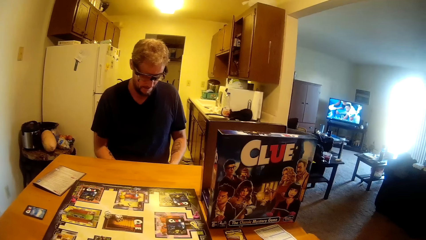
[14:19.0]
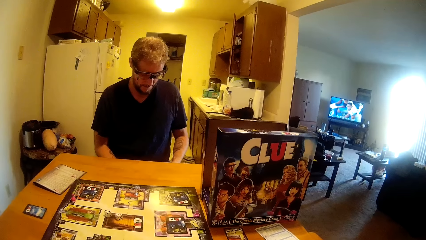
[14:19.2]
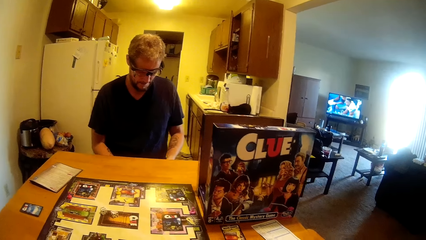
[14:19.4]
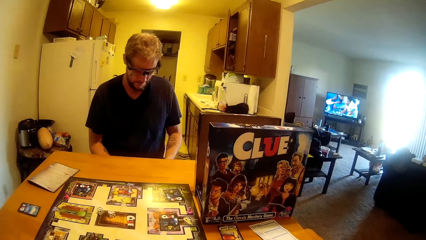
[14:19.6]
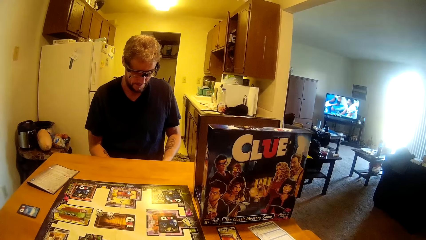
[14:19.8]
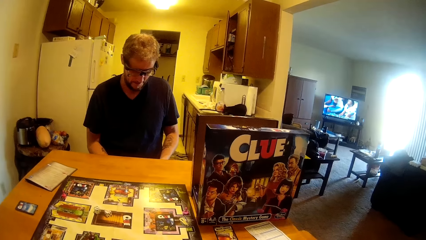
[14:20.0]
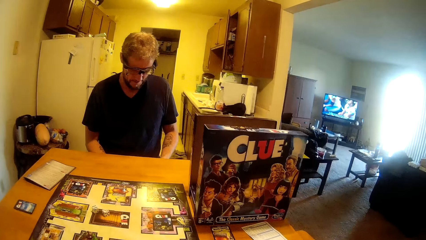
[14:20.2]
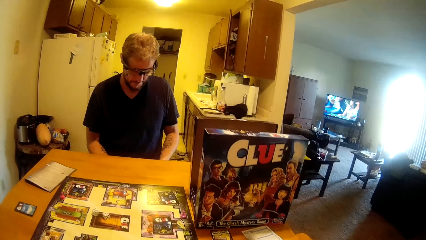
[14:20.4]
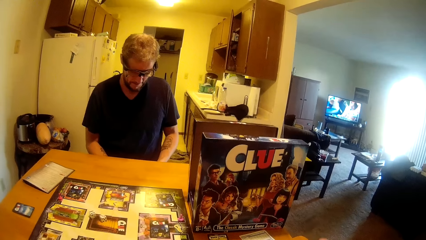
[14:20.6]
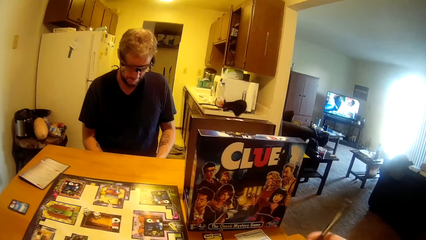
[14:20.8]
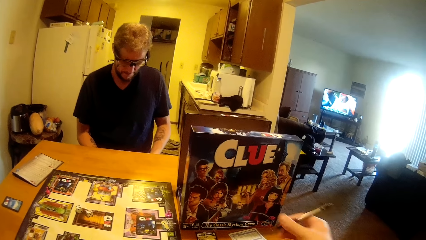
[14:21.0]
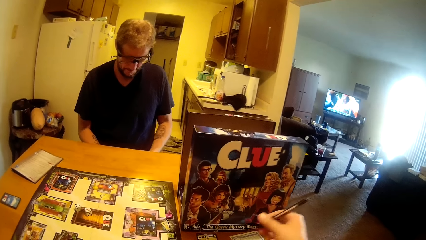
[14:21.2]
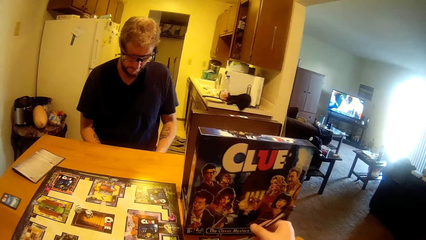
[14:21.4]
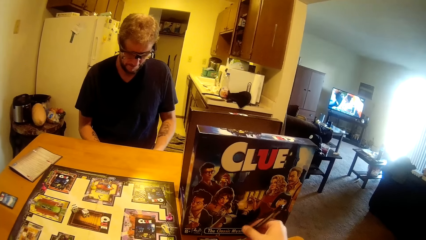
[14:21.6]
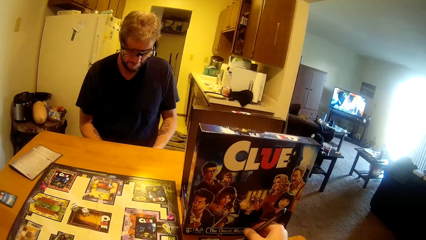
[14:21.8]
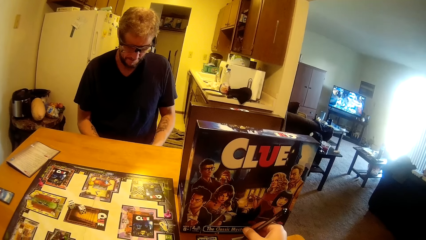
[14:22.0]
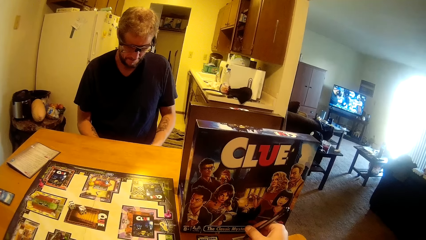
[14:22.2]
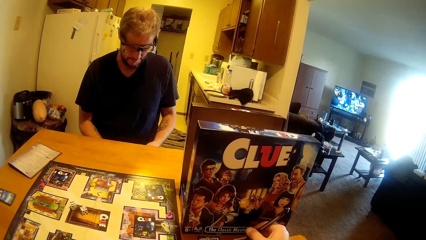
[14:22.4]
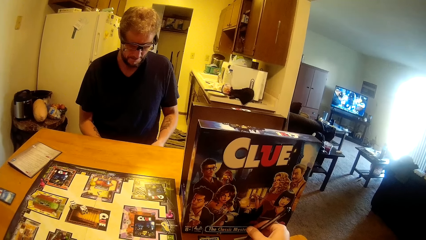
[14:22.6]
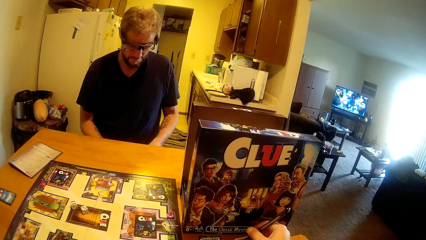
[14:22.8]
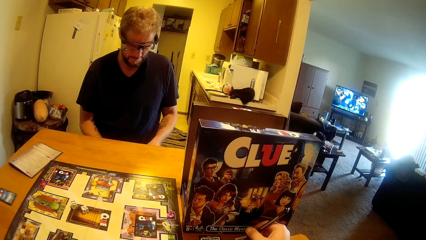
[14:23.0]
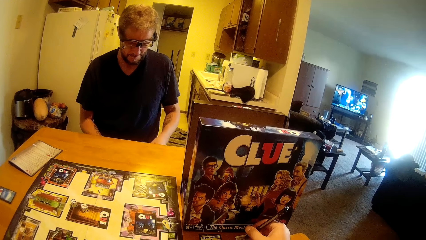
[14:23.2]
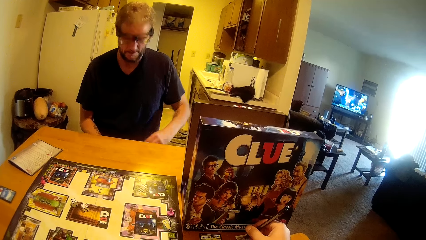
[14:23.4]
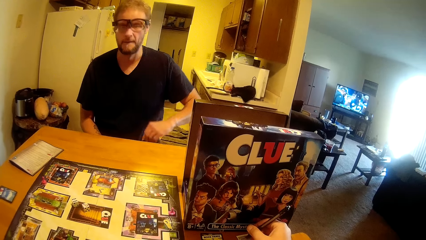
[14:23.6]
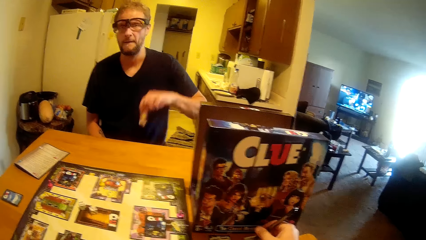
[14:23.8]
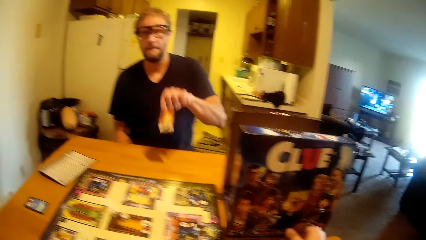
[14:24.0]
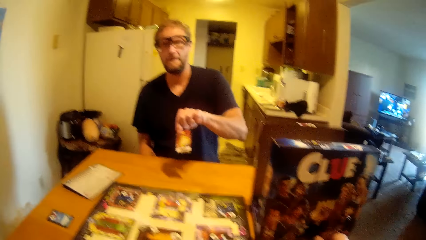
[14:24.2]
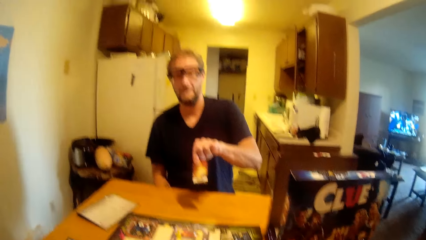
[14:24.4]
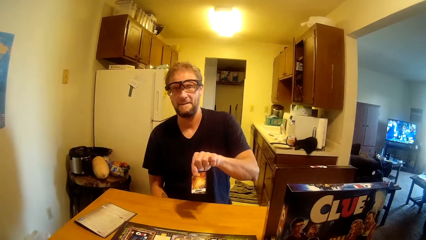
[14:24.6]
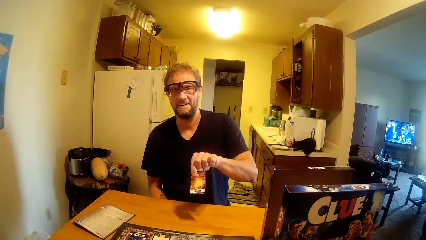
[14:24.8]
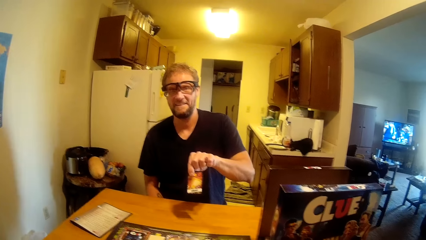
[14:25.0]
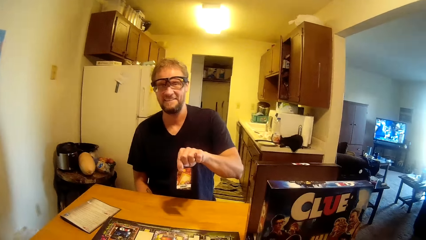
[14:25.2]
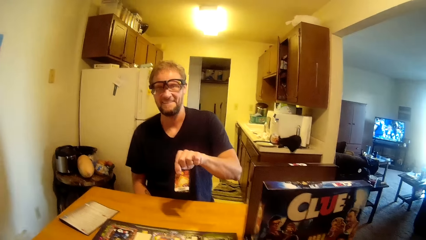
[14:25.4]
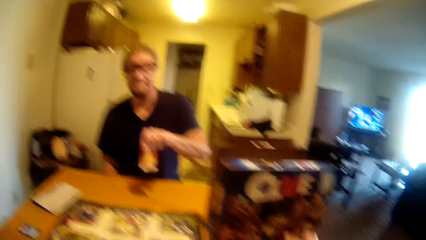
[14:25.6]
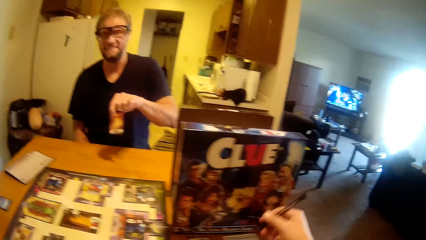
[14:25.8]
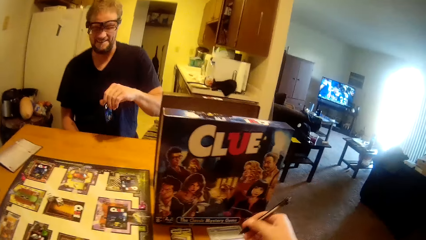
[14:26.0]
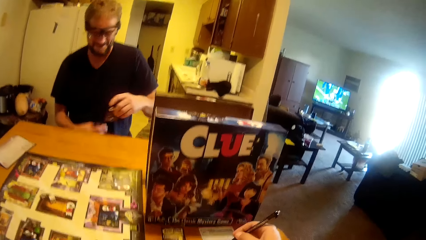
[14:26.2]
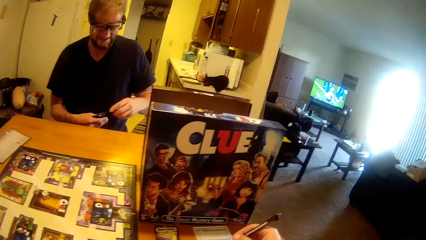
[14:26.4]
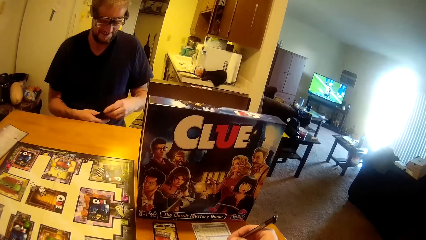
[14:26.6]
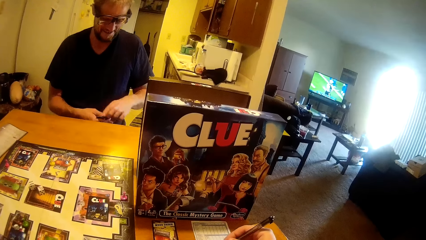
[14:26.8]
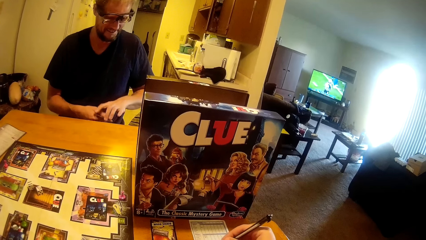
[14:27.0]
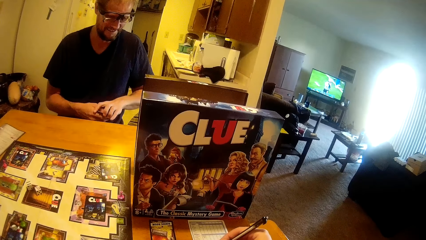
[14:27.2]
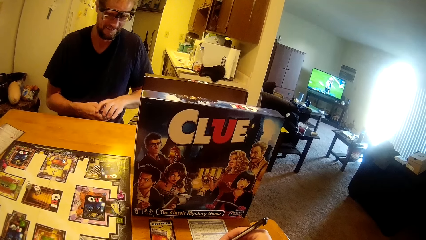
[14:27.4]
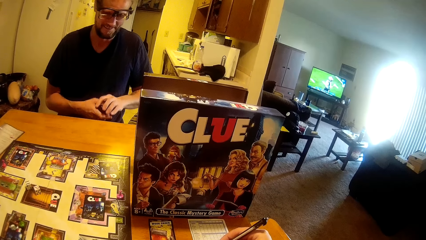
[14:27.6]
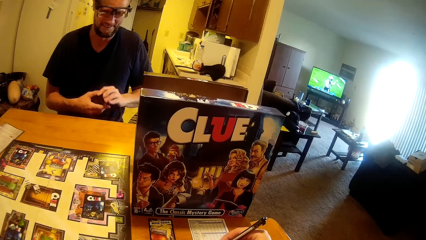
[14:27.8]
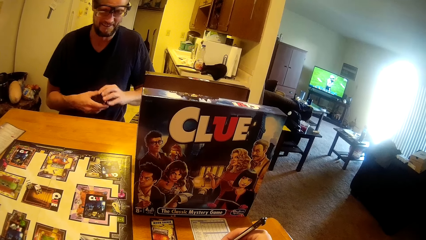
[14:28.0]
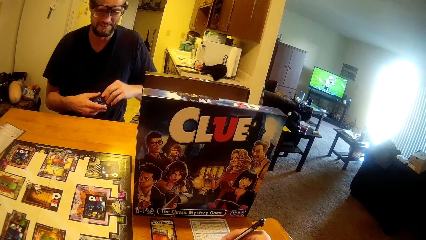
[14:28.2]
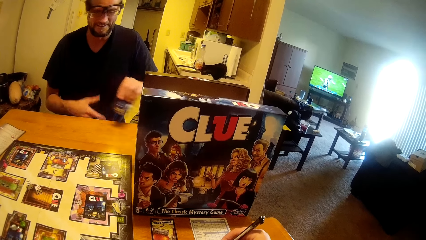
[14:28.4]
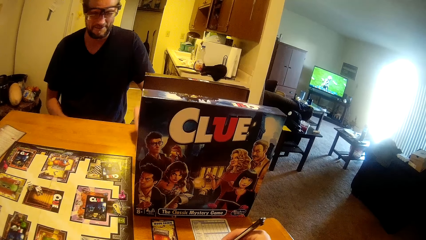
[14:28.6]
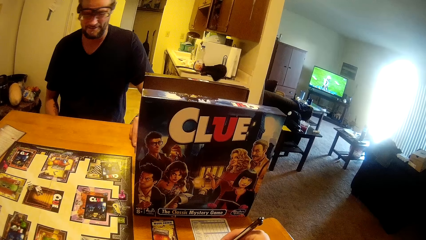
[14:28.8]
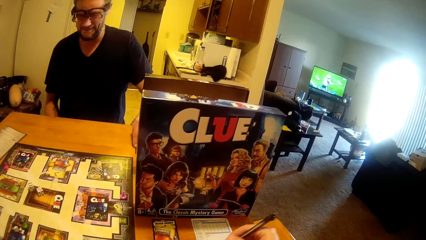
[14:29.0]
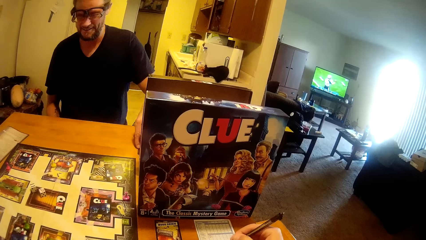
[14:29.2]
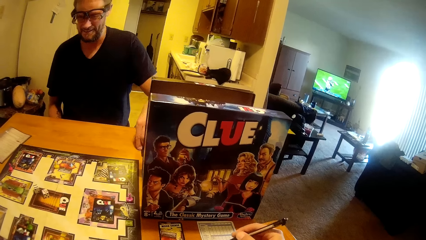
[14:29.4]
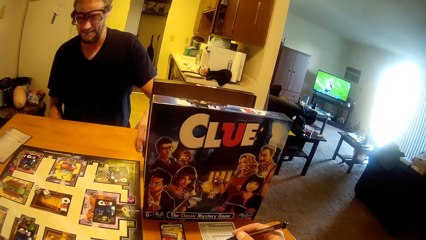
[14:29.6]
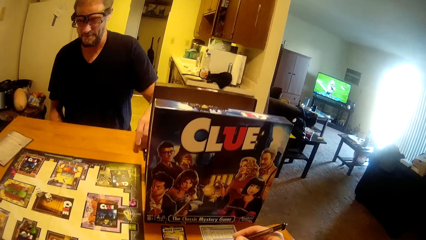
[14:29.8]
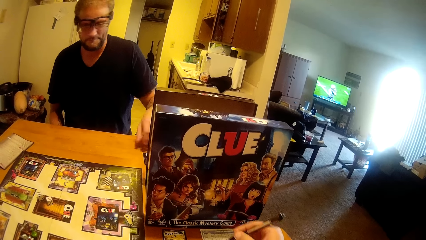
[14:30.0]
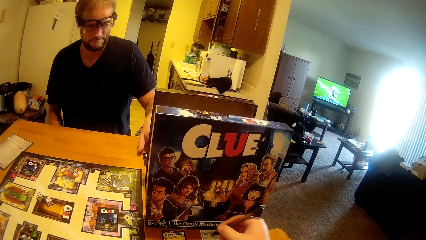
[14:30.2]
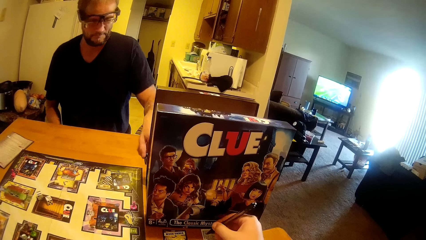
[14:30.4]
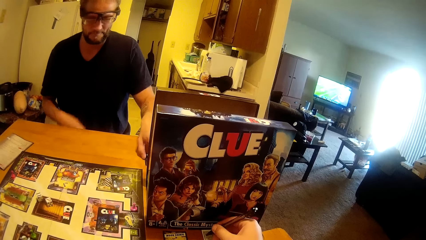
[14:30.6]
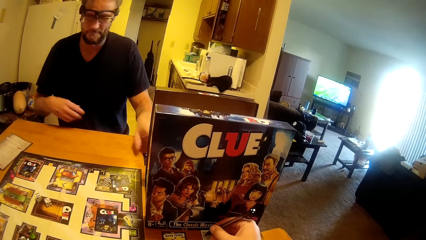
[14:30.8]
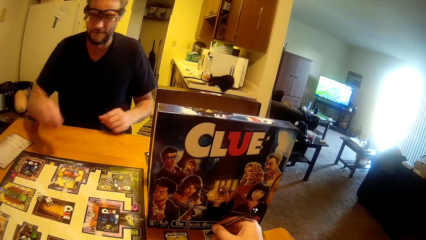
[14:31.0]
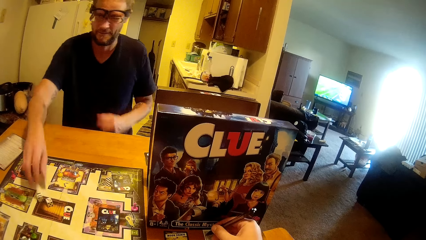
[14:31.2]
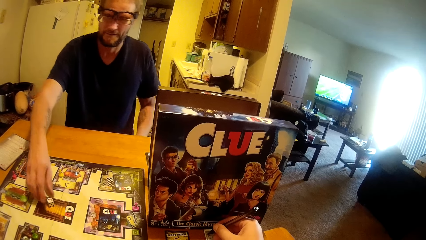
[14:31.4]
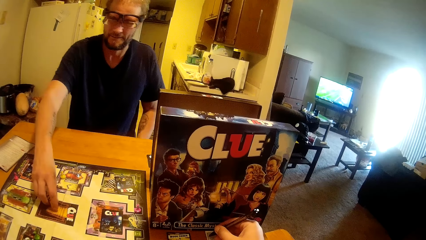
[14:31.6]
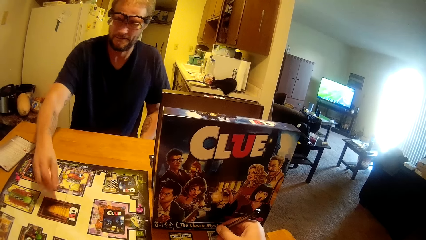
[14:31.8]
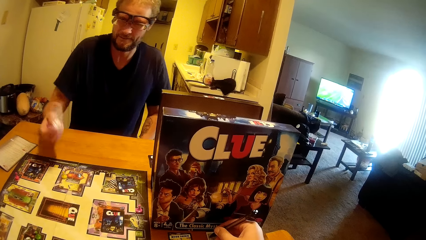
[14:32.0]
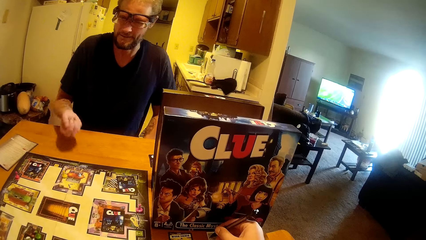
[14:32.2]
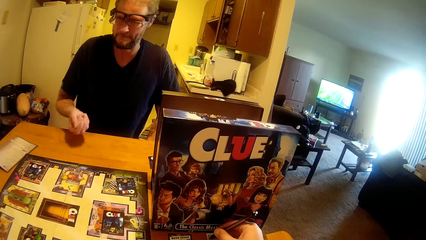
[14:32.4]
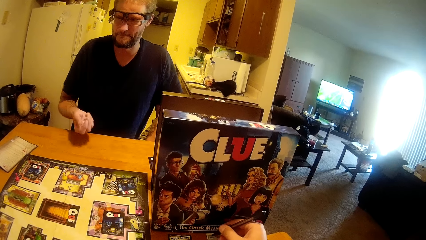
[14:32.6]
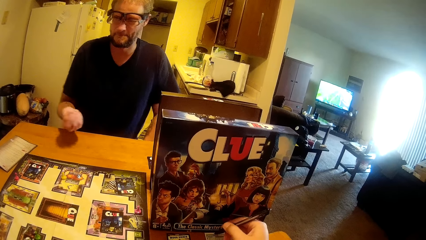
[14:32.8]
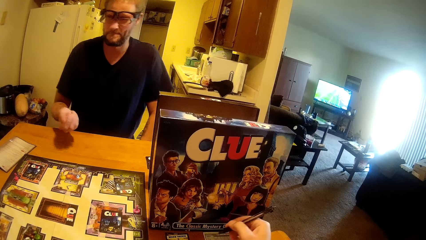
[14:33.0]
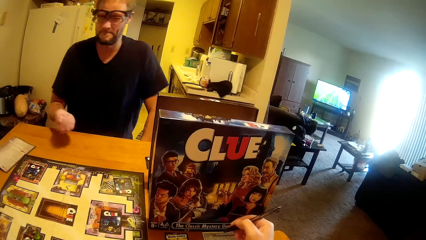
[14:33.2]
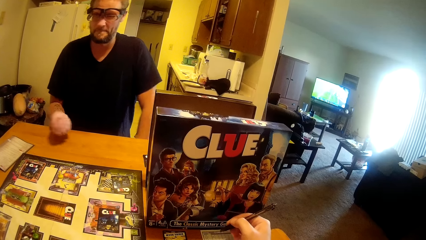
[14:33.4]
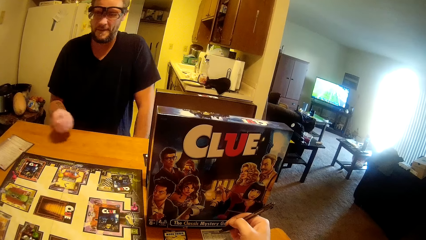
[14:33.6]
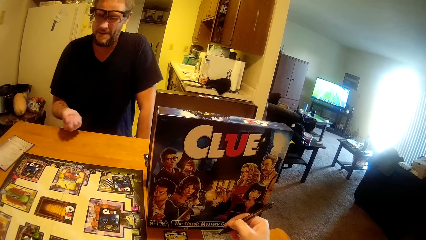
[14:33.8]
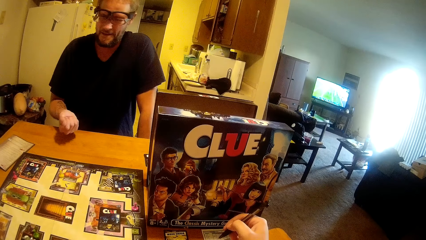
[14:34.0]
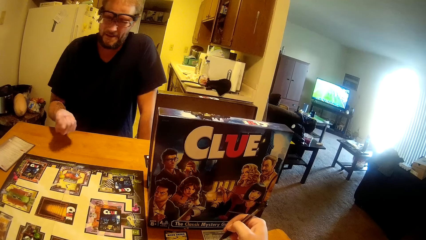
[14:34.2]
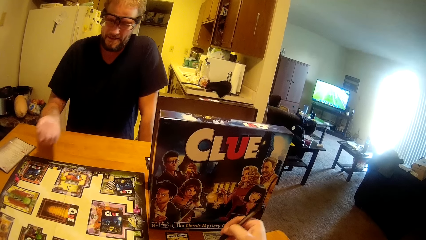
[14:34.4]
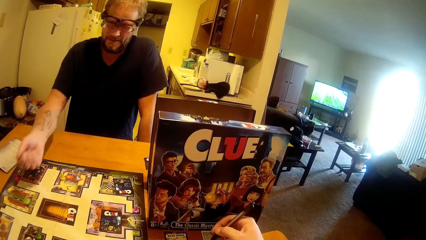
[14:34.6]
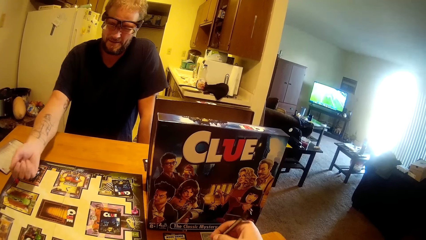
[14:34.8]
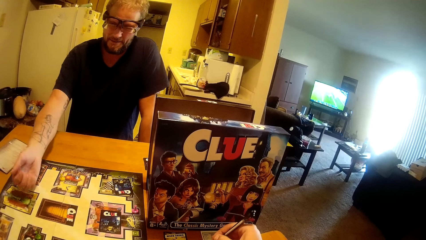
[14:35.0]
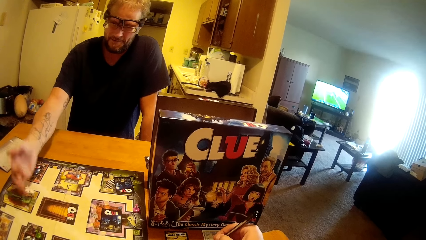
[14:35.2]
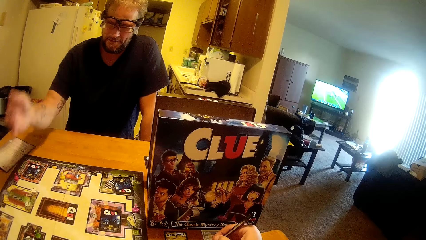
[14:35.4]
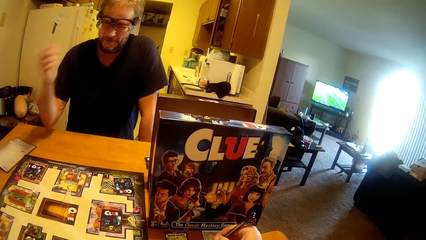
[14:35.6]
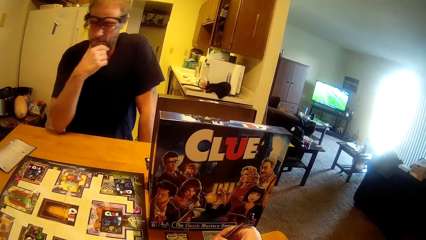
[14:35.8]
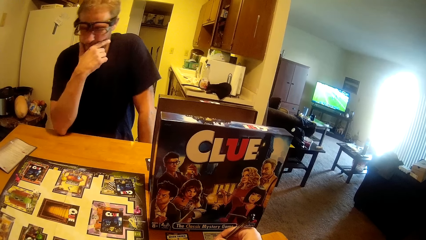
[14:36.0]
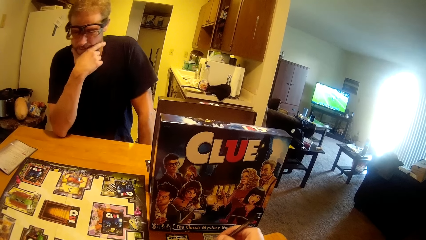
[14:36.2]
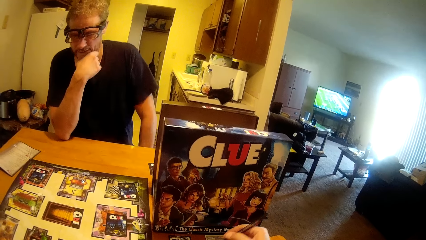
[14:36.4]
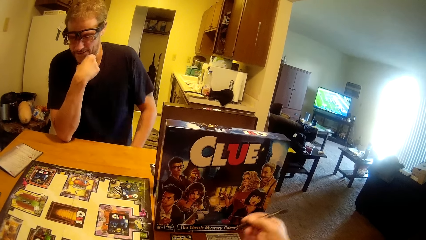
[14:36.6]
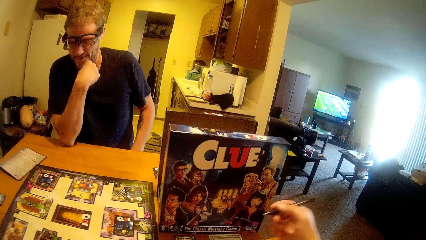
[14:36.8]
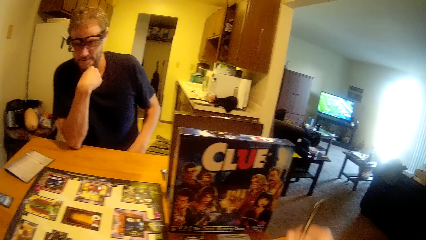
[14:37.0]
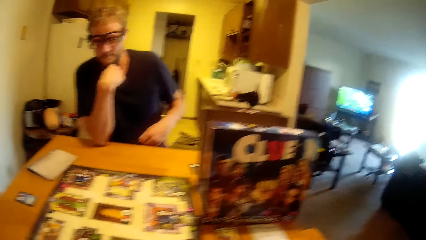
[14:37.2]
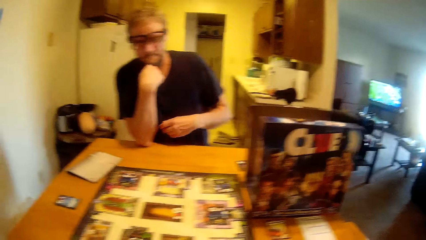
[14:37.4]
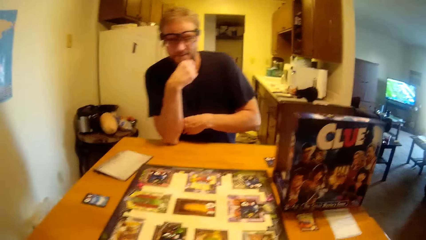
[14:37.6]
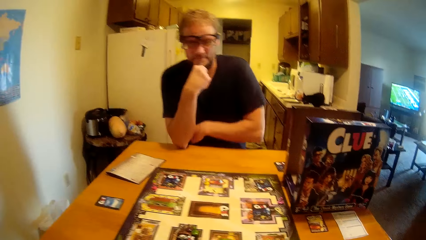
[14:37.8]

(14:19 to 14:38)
The camera wearer writes on the piece of paper. A man shows a card to the camera wearer. The camera wearer writes. They put the clue cards. The man drops a card on the table, picks up the dice from the board, shakes the dice with his hand, and drops the dice on the clue board.
